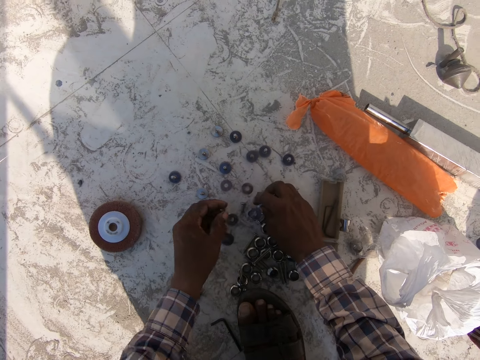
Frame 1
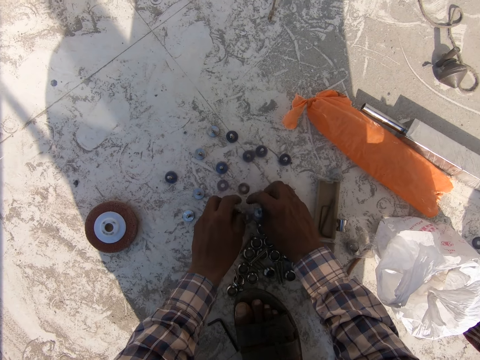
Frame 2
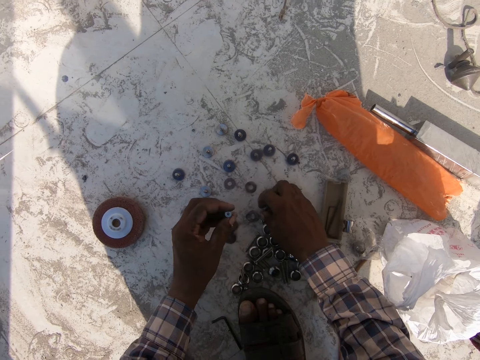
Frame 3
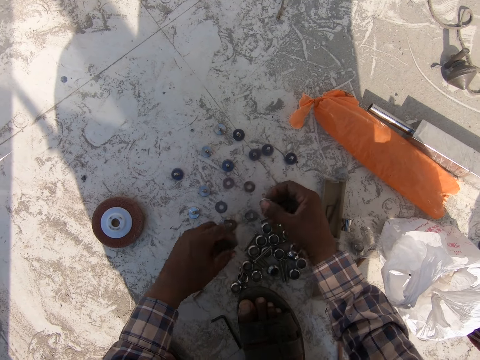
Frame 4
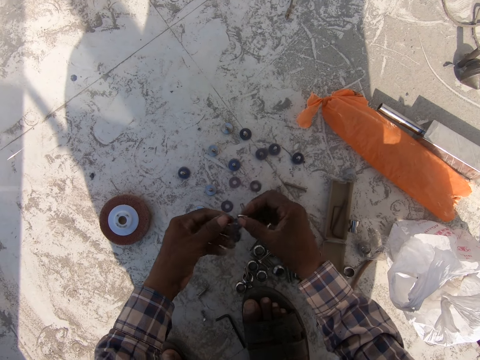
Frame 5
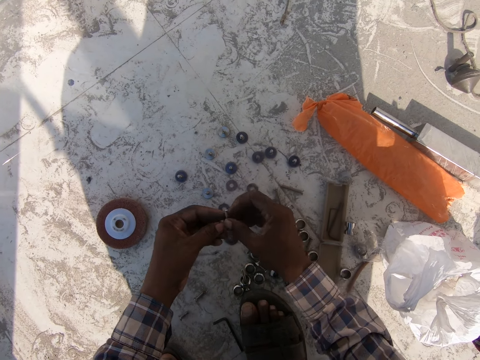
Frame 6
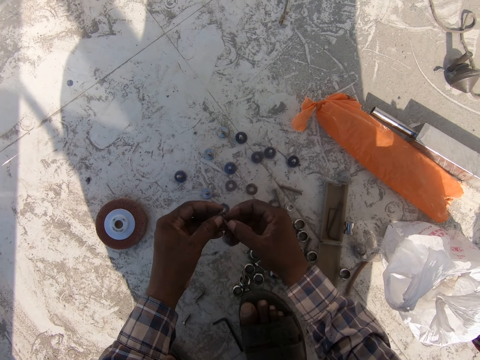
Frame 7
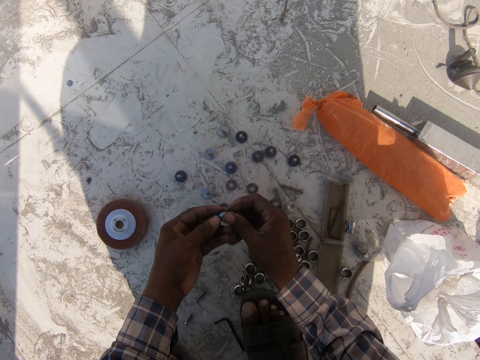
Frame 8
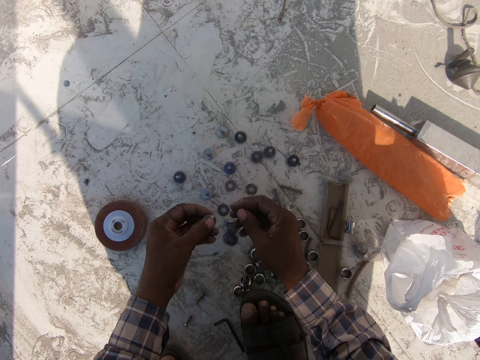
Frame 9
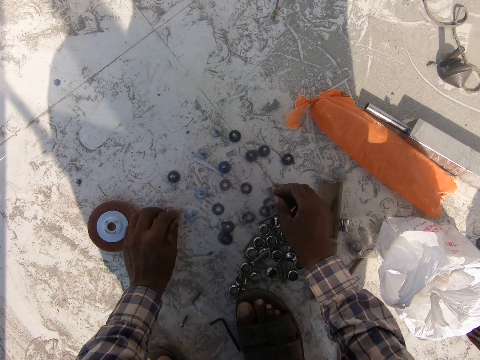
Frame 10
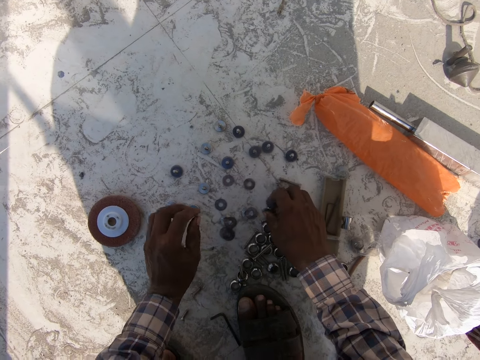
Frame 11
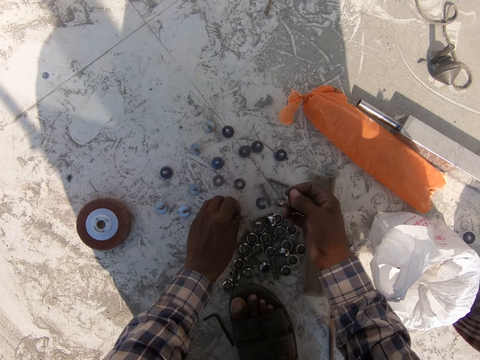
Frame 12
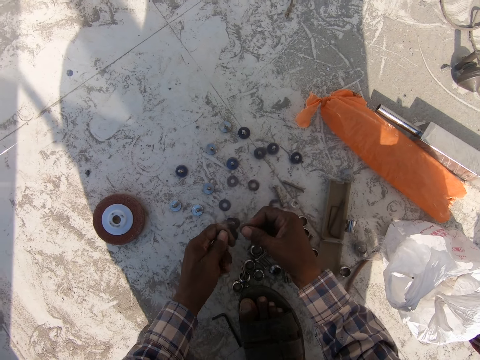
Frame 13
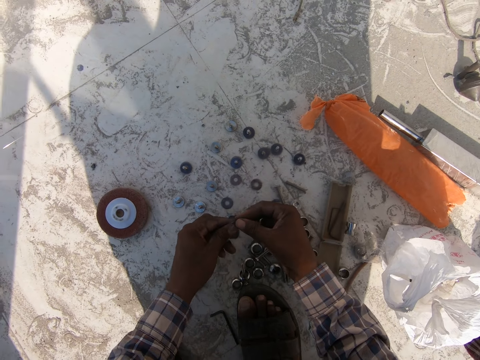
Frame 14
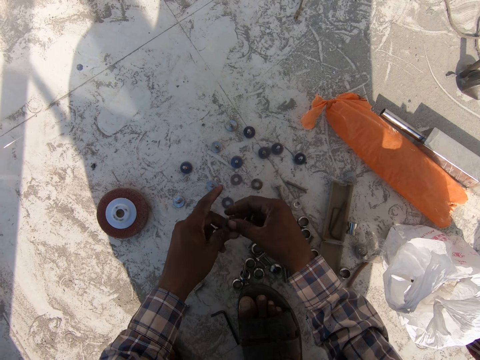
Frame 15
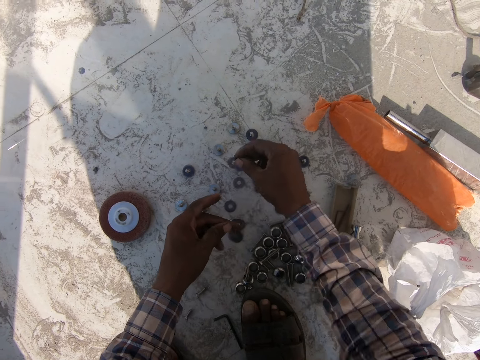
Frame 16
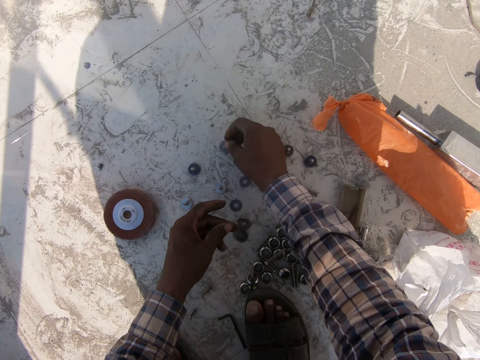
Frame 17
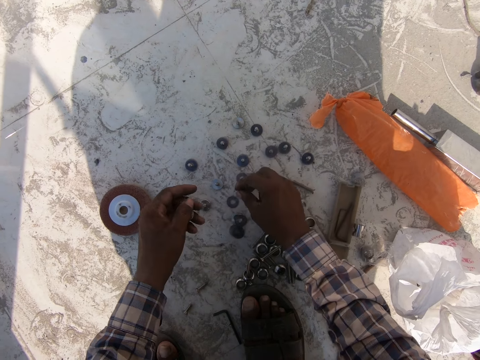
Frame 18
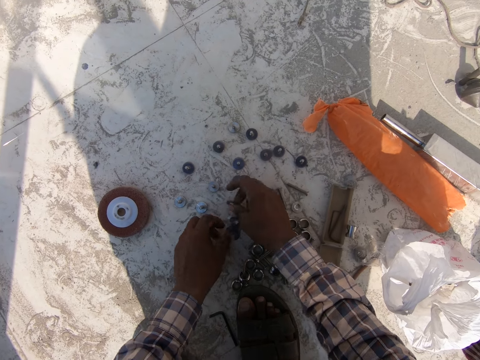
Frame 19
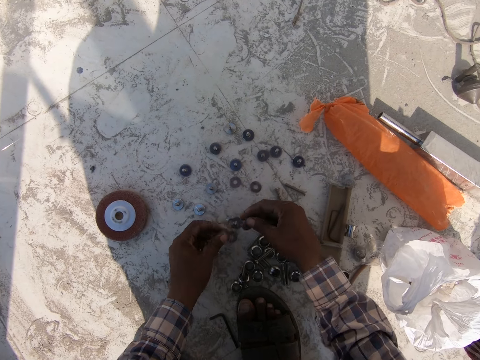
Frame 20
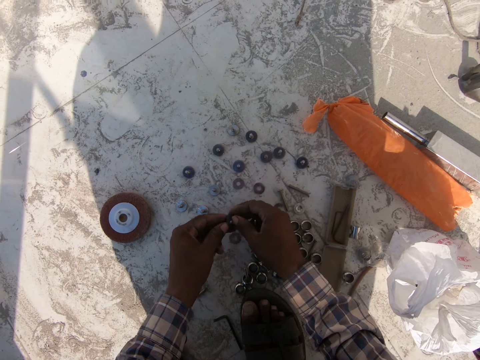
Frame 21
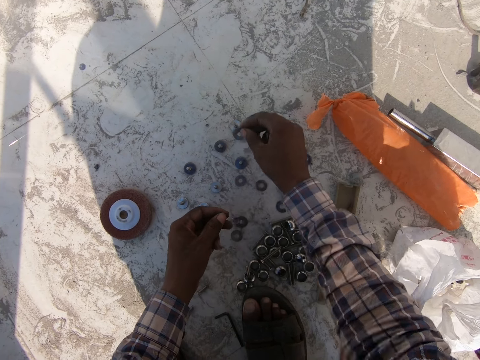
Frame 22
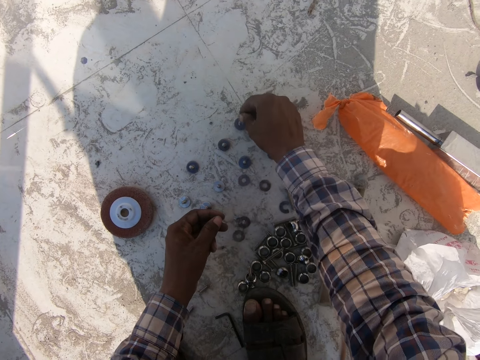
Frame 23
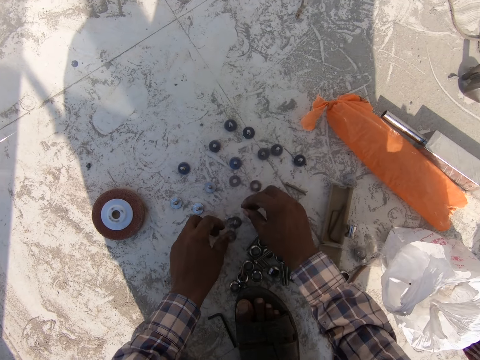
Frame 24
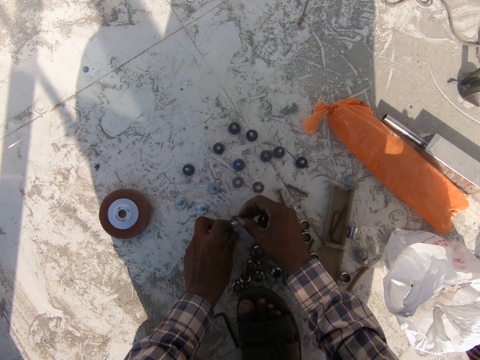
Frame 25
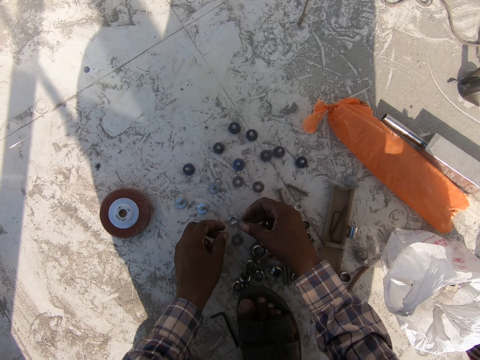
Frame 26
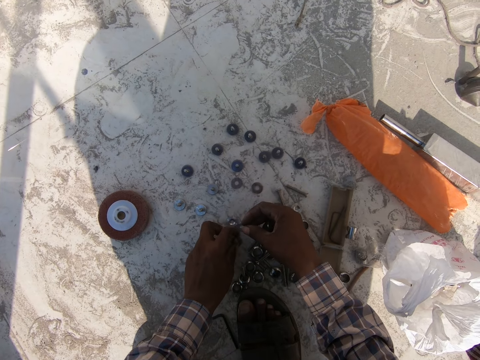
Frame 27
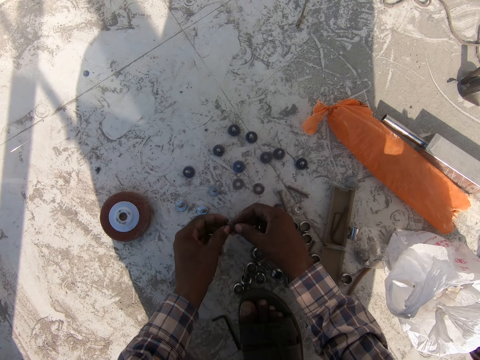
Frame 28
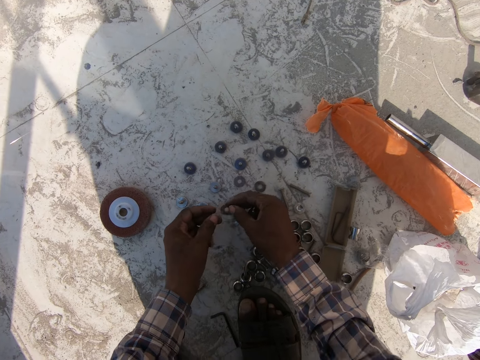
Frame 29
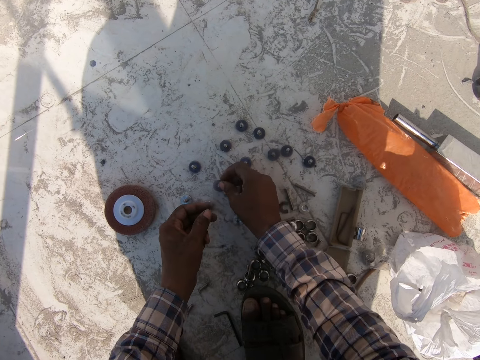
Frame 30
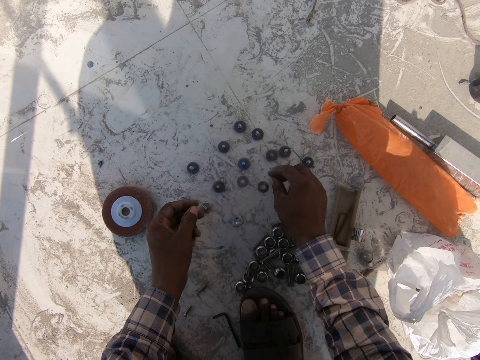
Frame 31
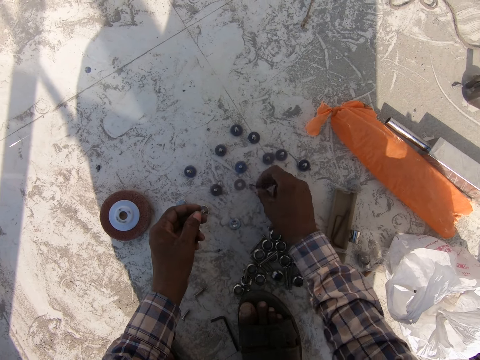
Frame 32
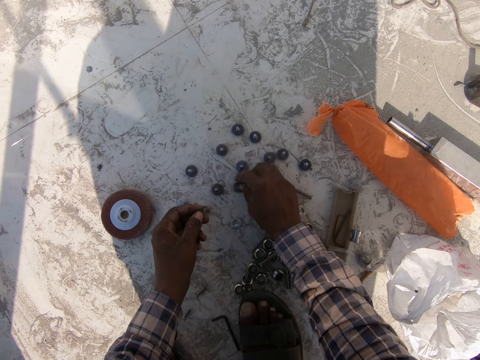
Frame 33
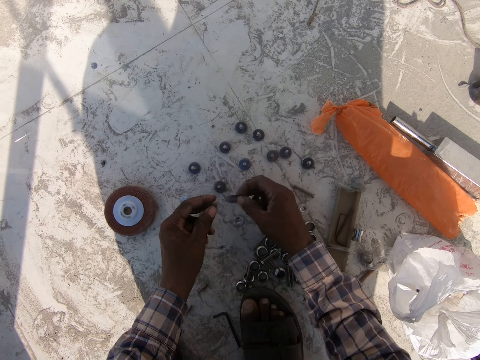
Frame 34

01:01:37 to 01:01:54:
The camera wearer places something on the floor. They pick something from the floor. They put something together. They place something on the floor. They pick something from the floor. They put something together. They place something on the floor. They pick something from the floor. They place something on the floor.

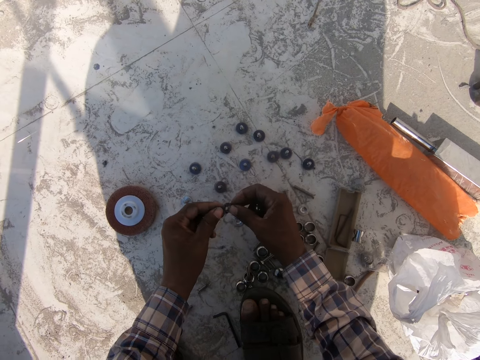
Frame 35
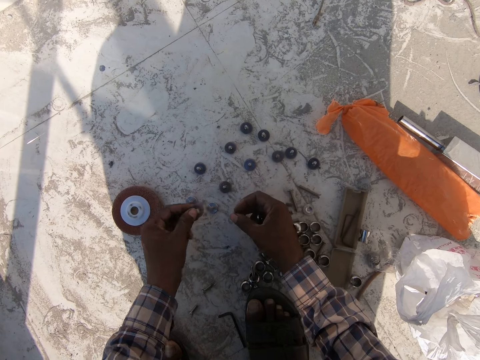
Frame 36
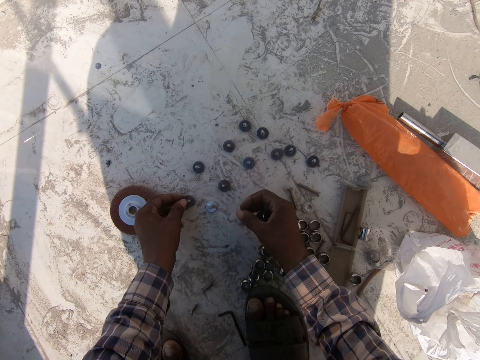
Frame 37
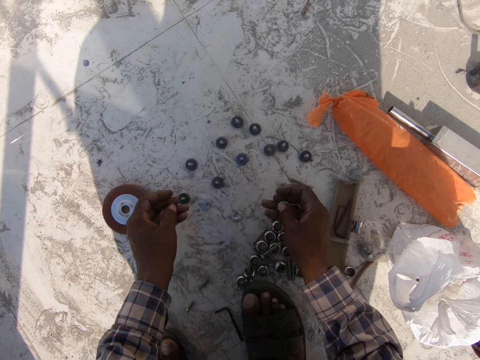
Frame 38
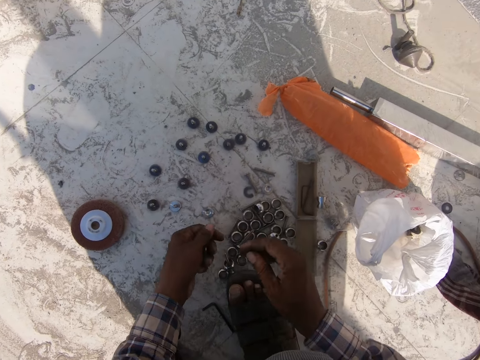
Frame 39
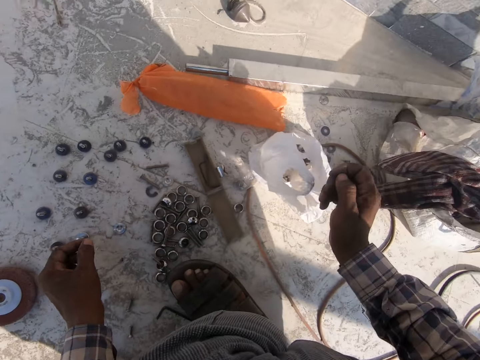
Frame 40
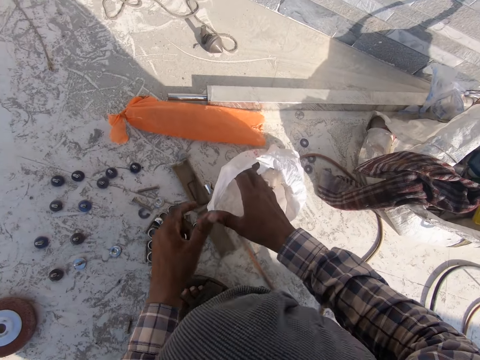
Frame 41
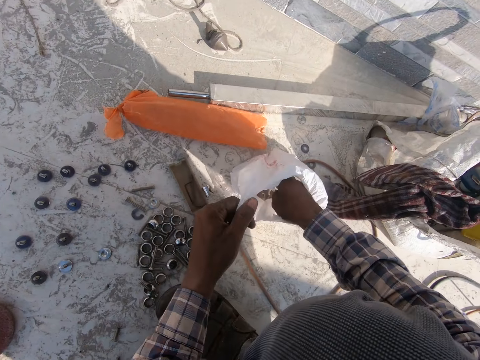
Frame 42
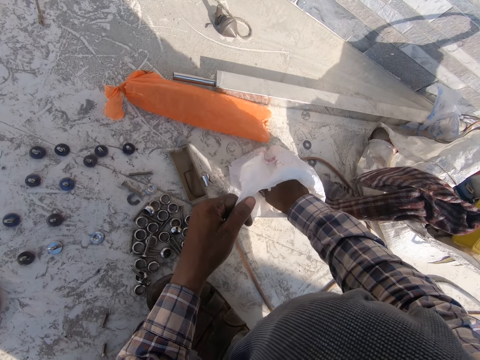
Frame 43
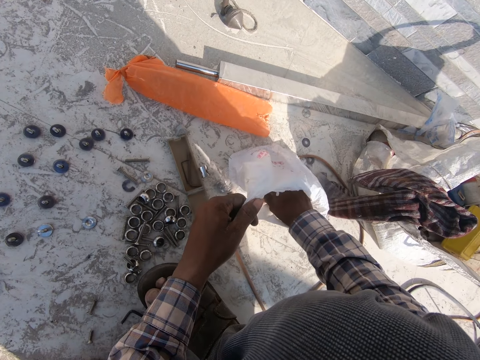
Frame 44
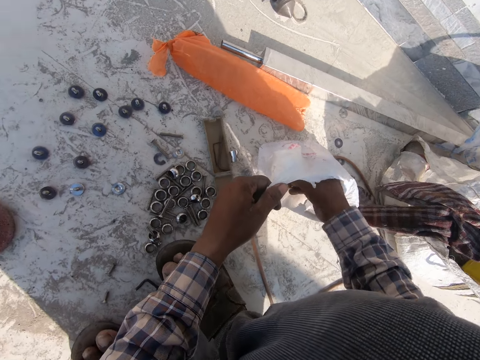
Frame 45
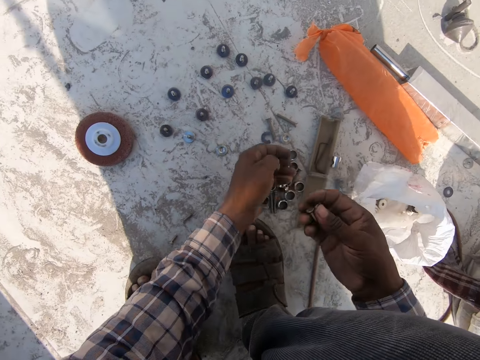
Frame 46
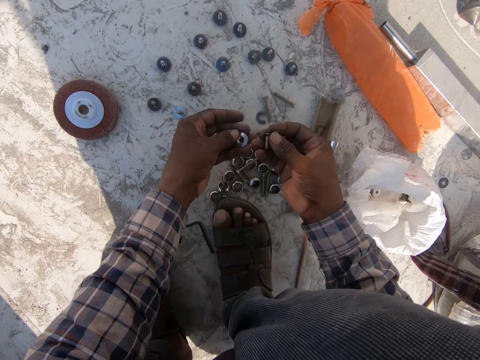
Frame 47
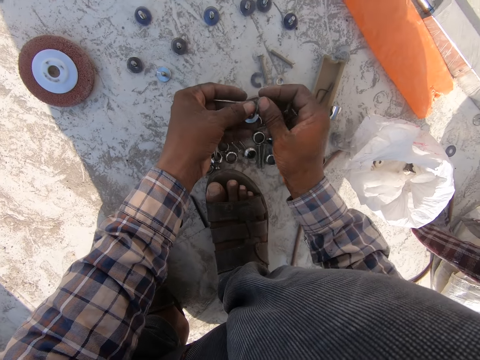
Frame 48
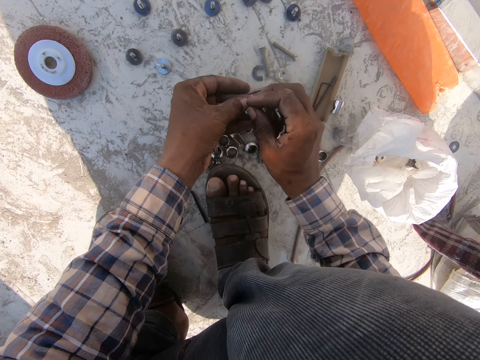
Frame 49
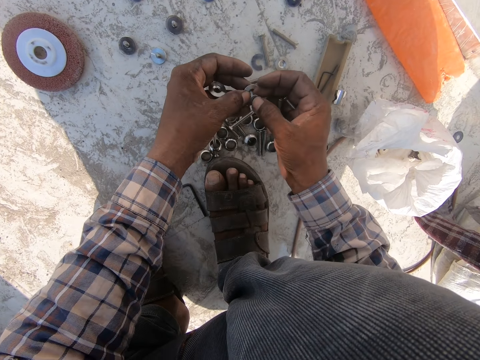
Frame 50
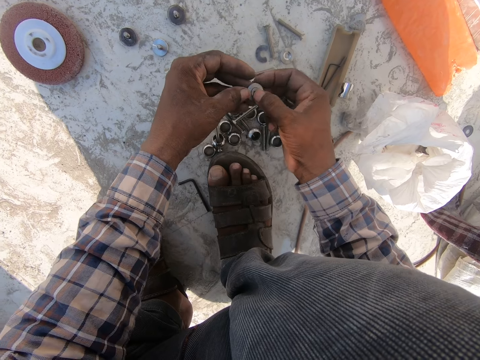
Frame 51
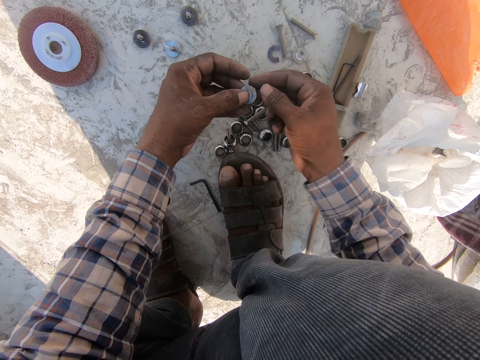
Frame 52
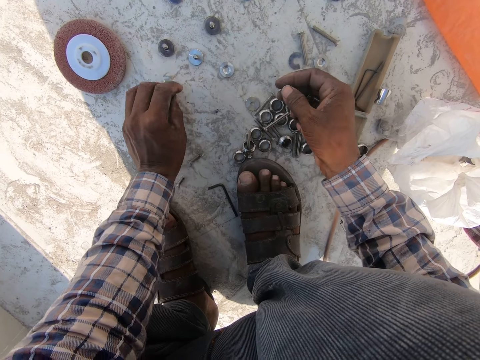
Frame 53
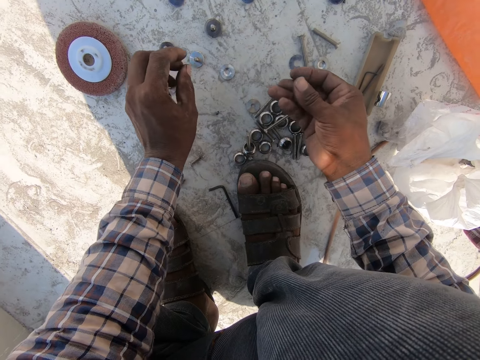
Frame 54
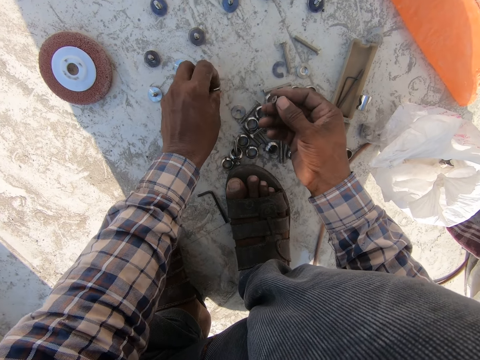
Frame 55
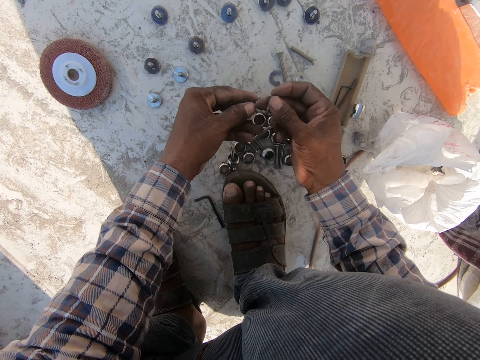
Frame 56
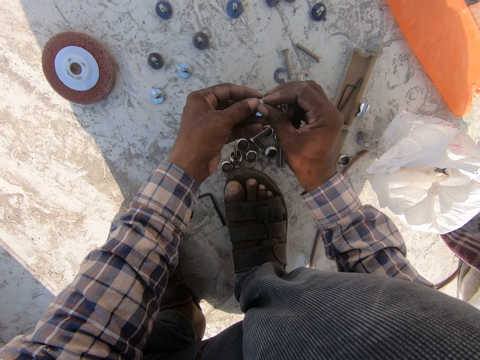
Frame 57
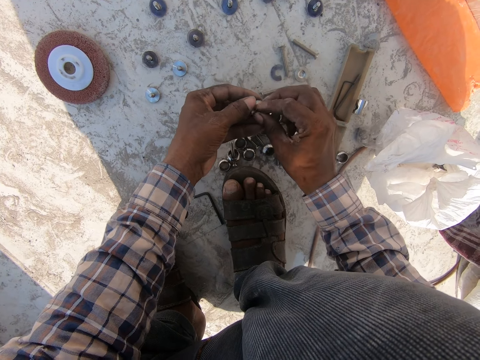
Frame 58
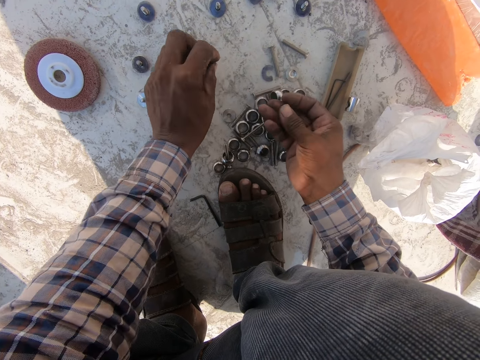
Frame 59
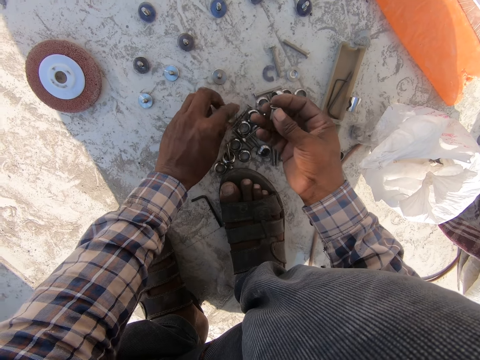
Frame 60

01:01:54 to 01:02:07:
The camera wearer picks something on the floor. They place something on the floor. They search the bag. They pick out more nuts from the carrier bag. They put something together. They place something on the floor. They arrange the nuts with the bolts on the ground. They put something together.
